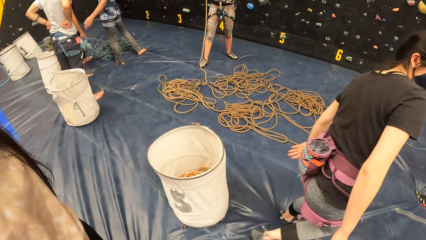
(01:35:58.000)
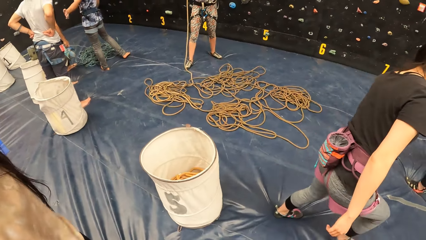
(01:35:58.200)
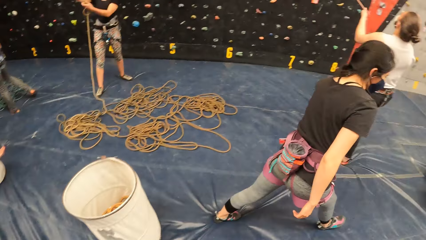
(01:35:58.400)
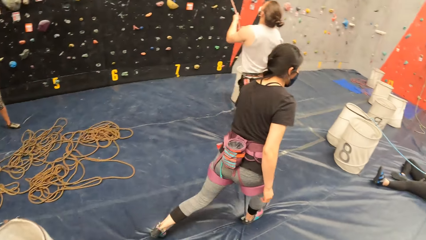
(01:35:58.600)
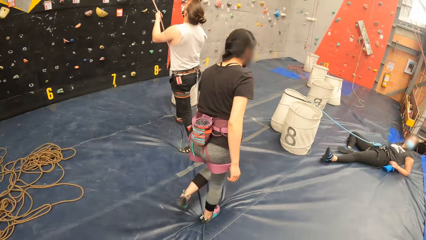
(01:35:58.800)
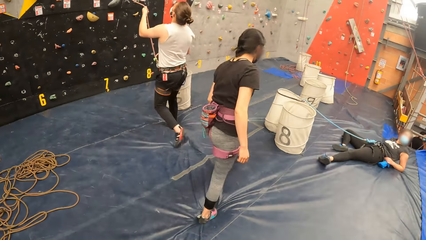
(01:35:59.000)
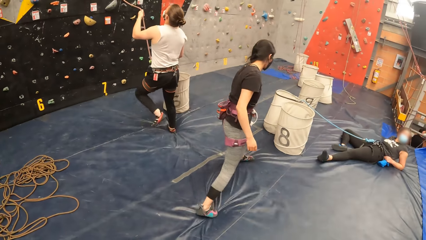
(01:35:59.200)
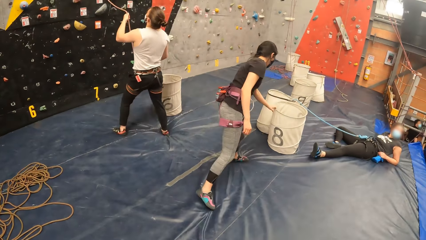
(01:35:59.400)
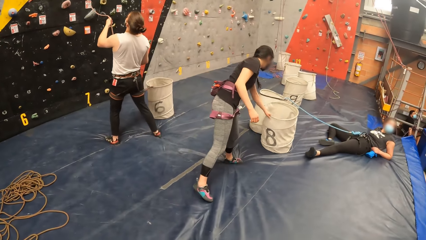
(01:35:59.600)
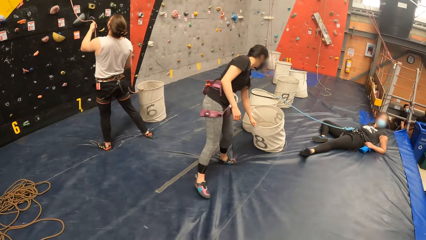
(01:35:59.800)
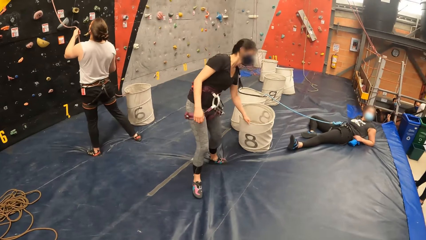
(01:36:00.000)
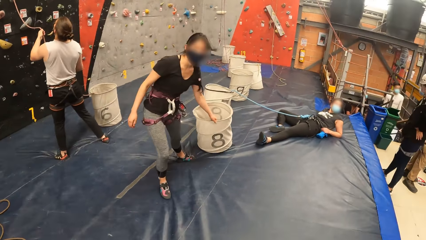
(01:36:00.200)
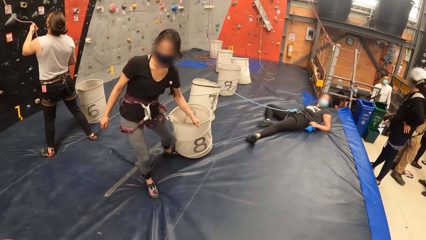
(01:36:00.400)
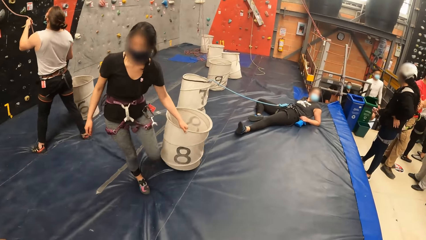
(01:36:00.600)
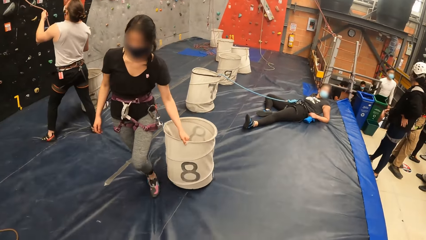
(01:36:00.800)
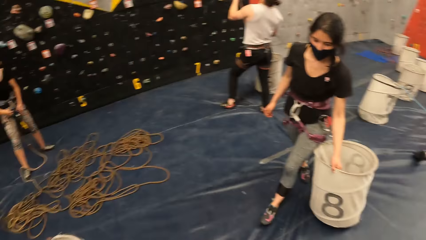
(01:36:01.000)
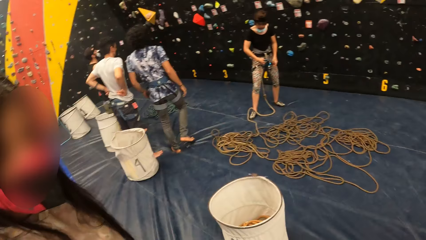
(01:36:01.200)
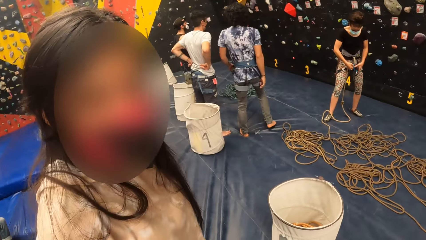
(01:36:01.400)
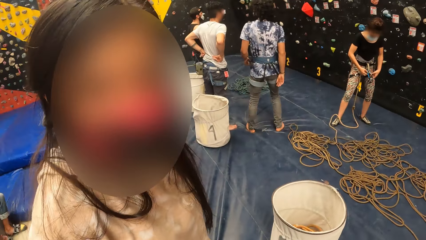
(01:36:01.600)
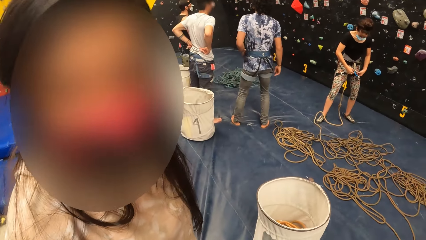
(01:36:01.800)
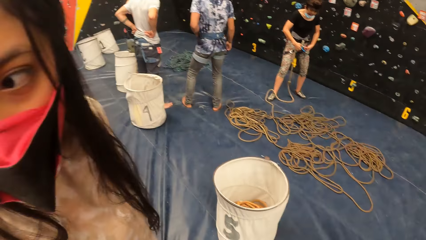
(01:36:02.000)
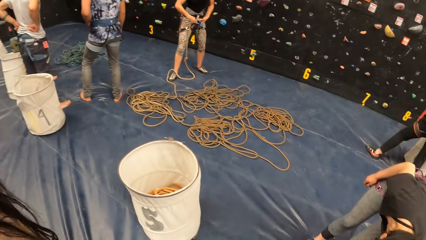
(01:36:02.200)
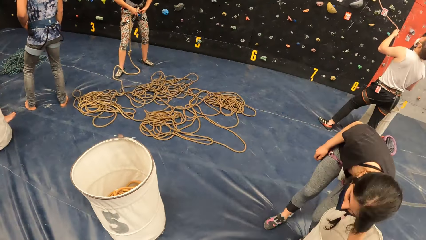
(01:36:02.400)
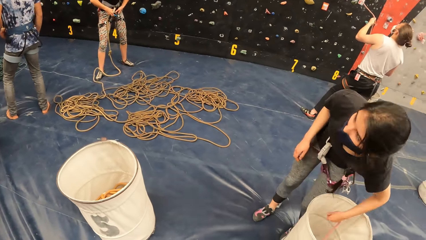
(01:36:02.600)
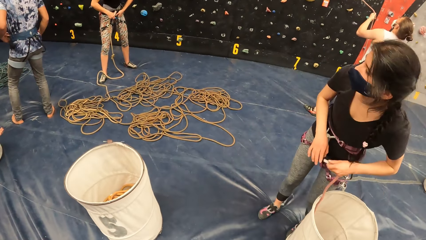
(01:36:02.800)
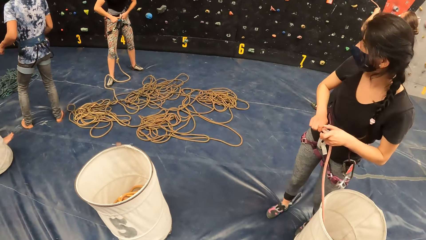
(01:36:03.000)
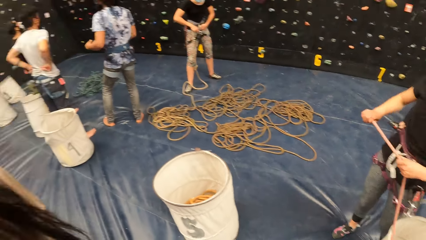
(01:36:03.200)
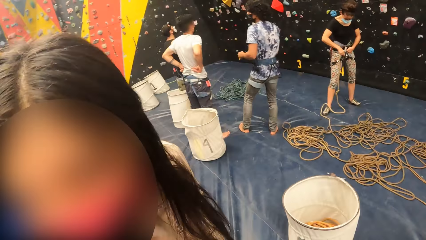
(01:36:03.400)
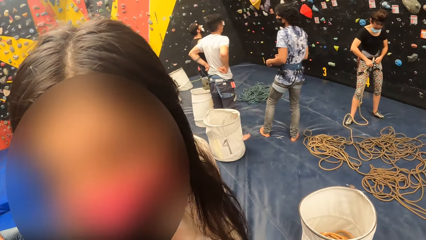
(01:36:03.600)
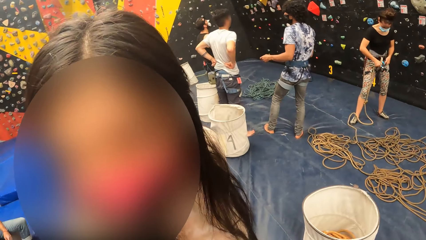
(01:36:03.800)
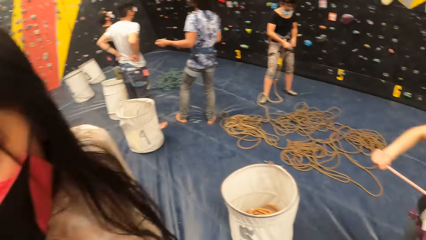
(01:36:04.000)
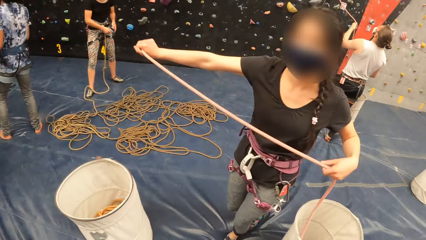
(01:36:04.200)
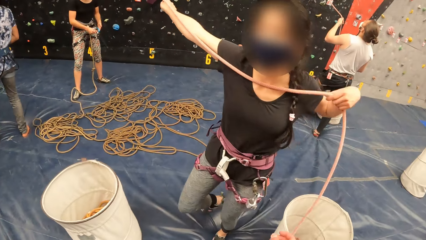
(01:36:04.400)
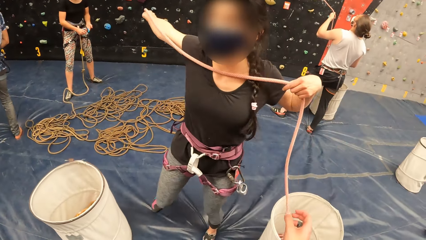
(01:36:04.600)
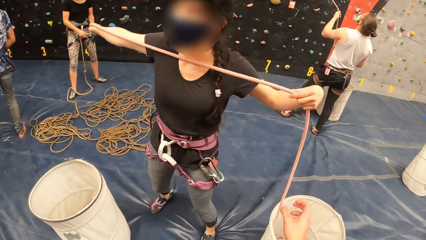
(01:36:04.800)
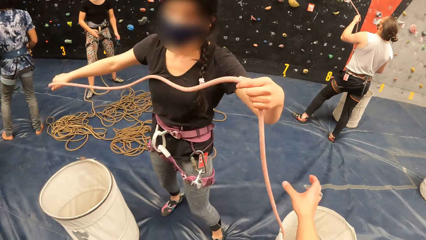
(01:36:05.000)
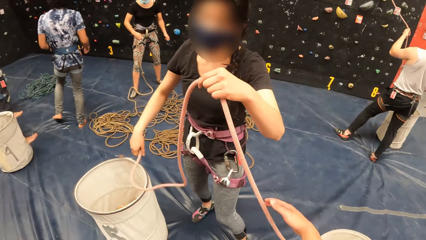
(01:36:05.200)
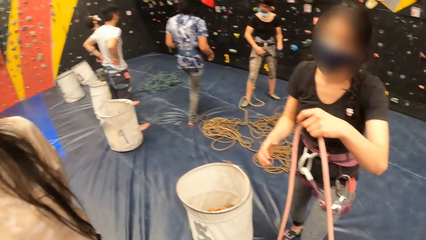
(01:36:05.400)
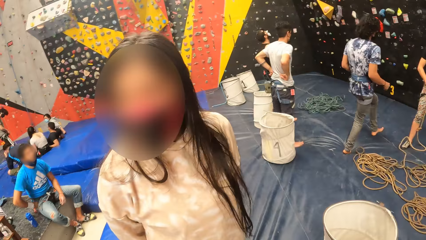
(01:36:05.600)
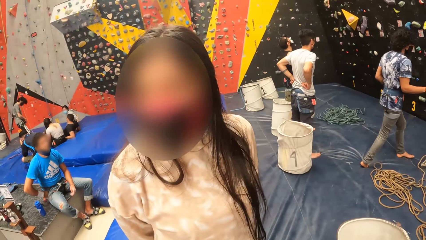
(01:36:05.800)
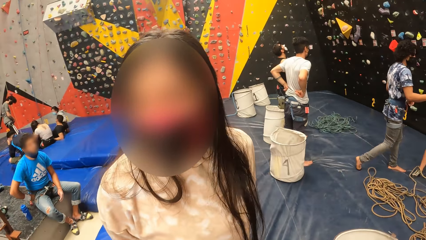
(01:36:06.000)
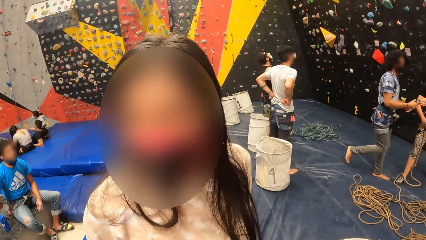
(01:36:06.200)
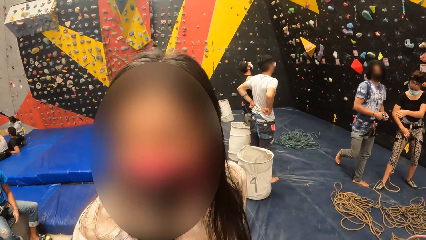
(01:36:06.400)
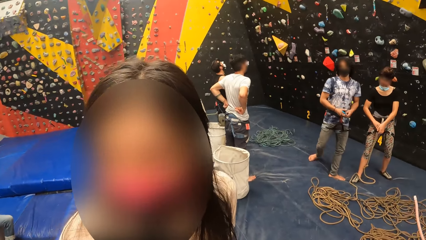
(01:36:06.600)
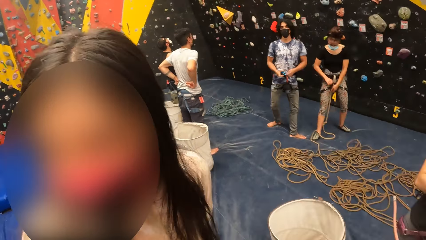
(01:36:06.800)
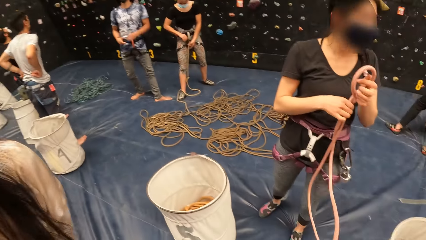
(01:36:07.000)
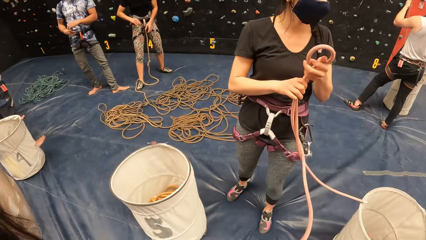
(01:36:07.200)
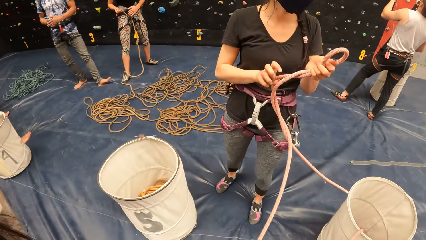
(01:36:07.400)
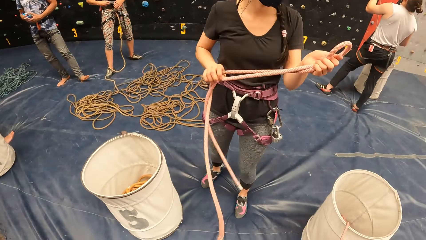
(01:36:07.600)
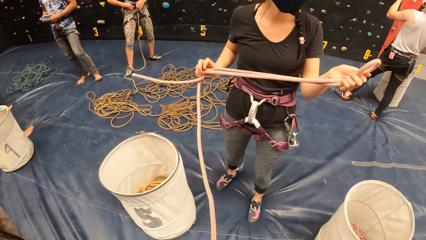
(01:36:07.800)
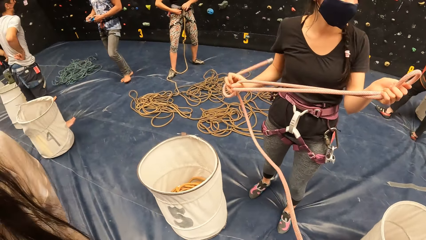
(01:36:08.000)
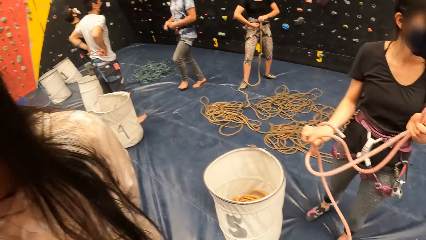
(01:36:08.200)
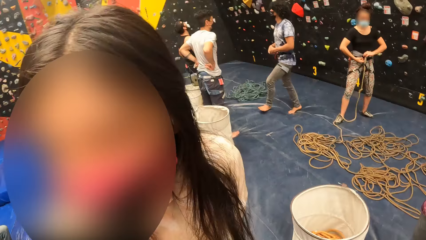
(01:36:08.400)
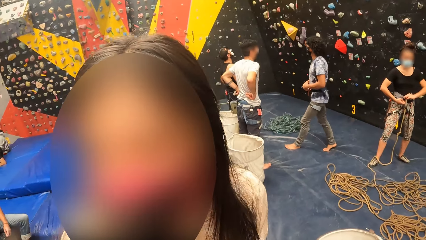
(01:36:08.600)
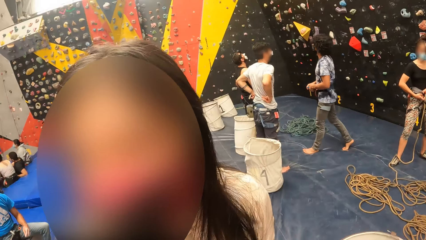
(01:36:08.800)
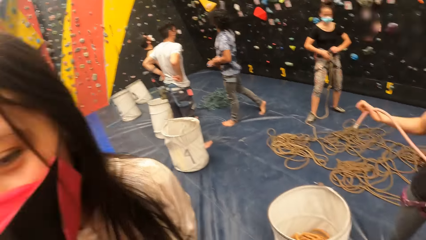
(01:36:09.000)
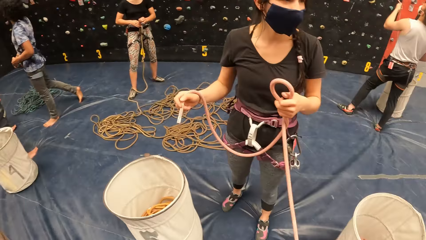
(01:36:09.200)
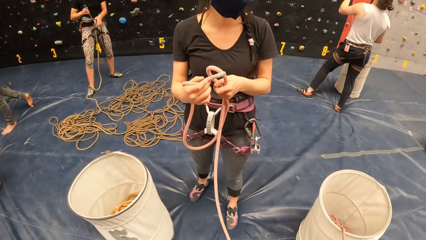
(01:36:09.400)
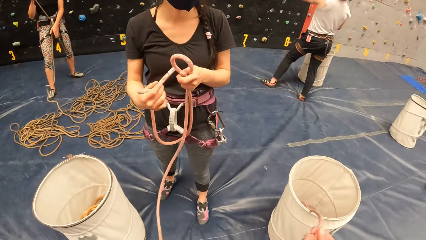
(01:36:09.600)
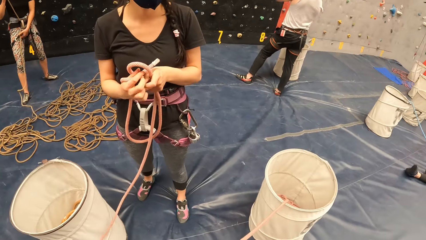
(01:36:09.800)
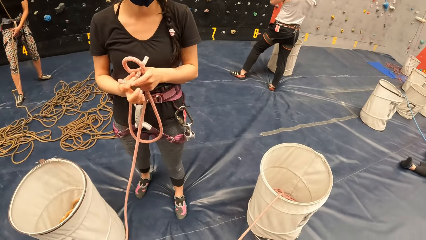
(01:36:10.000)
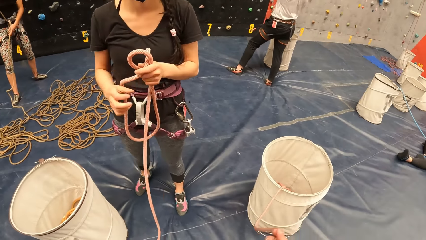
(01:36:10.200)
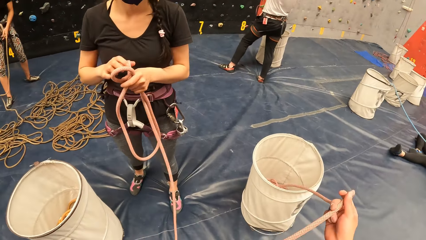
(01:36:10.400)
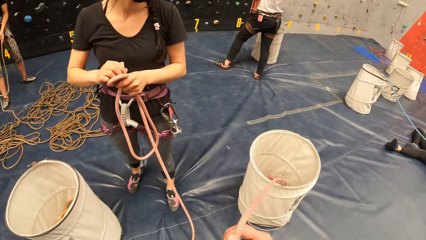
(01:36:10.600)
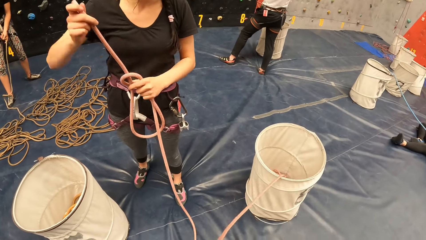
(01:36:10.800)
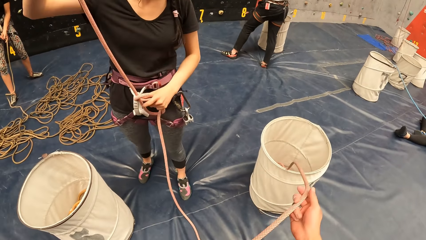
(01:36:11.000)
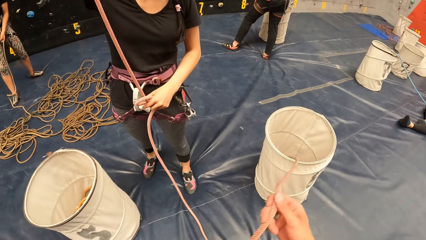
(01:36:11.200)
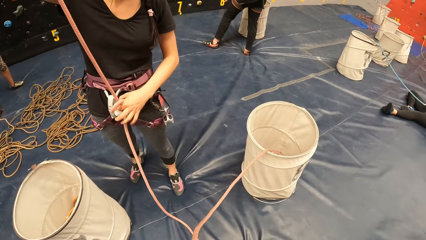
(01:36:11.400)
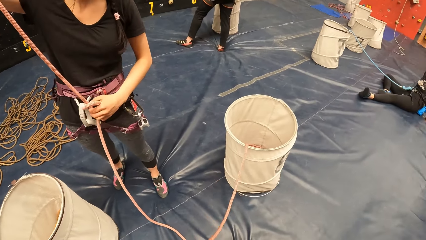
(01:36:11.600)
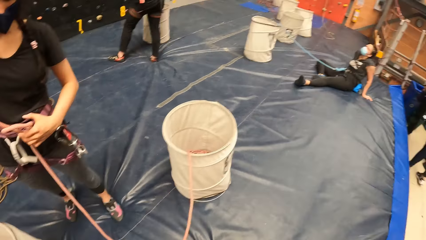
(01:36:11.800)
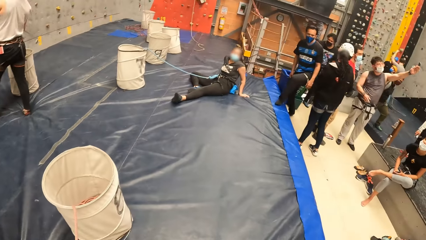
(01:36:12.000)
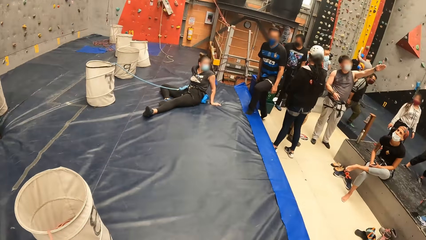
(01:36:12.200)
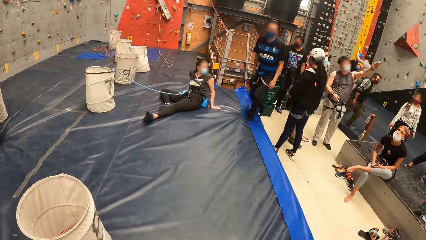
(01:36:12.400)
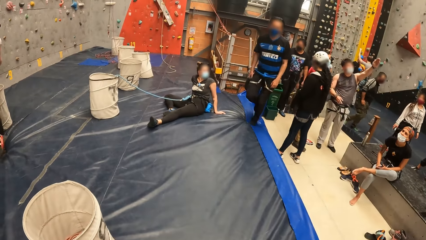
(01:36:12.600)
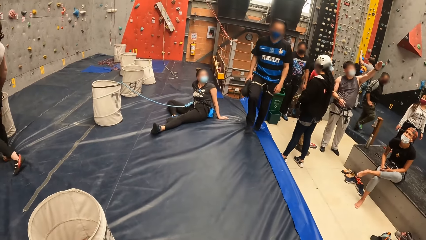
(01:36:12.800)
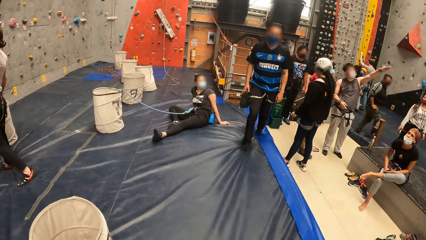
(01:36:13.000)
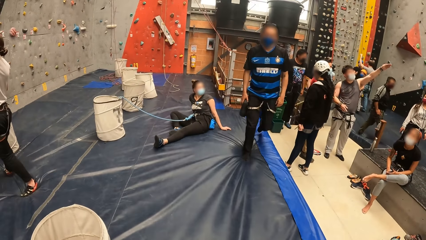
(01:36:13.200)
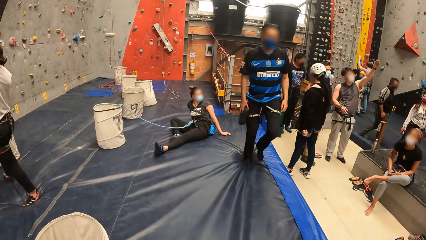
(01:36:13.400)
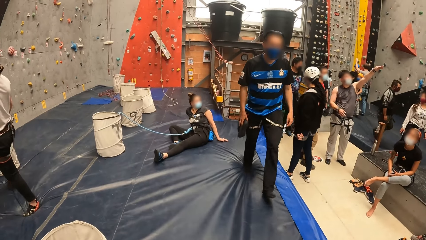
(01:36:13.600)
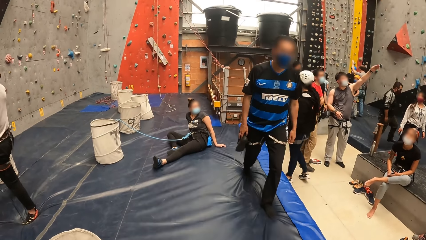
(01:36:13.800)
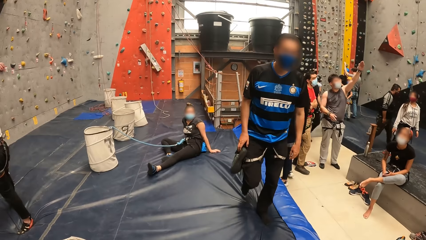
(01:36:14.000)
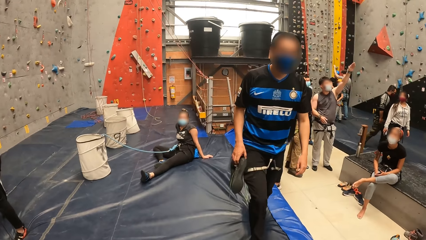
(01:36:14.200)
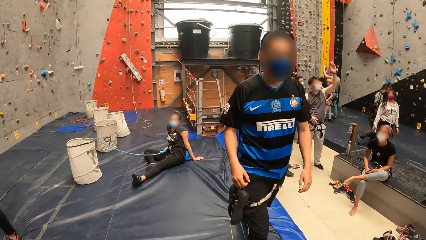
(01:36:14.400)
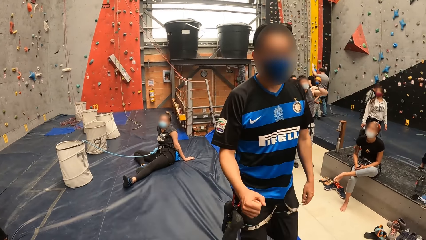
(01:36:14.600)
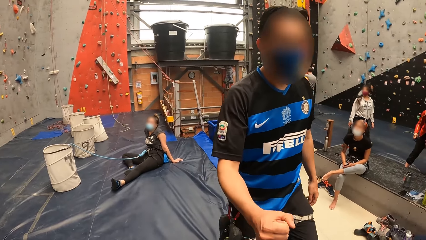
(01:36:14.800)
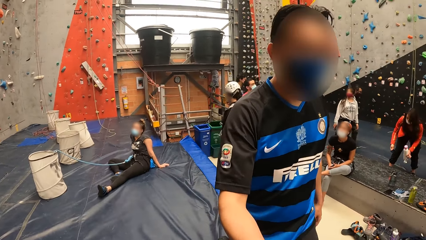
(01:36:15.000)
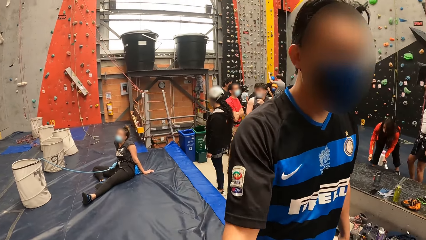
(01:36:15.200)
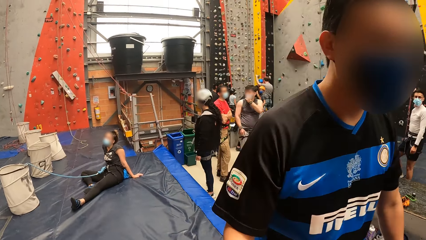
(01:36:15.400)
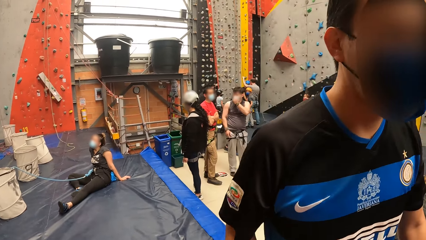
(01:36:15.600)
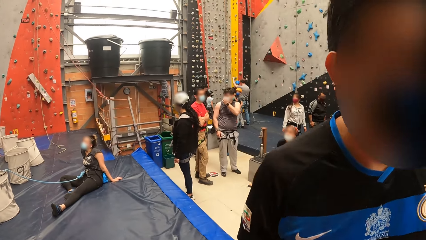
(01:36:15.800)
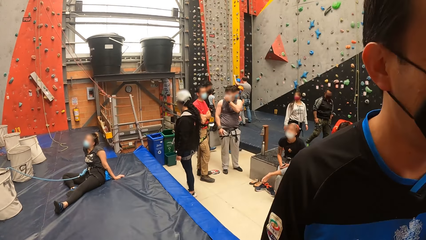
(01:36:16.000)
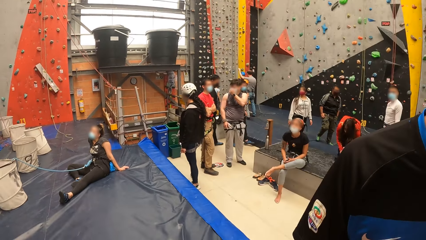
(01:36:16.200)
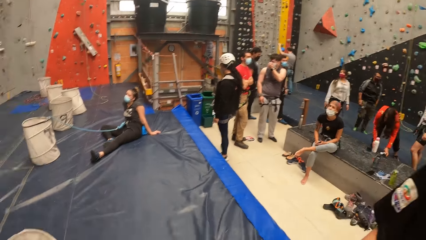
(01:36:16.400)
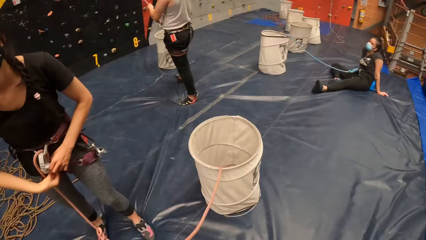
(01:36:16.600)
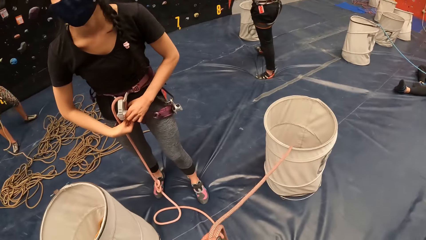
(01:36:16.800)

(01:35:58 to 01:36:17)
A woman moves a basket on the floor. The camera wearer holds the rope. The woman stretches the rope. The camera wearer looks around. They pull the rope. The woman ties the rope. The camera wearer looks around.
